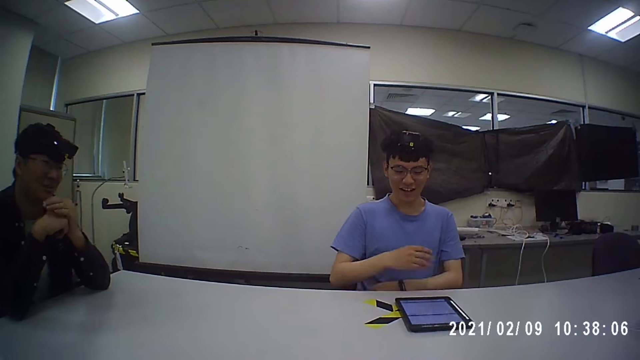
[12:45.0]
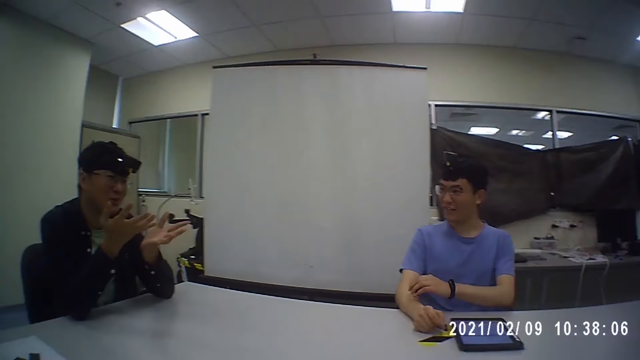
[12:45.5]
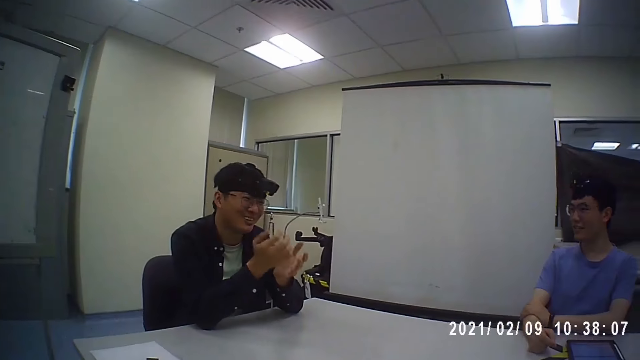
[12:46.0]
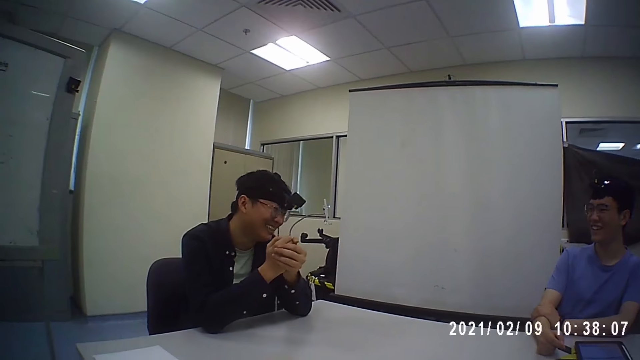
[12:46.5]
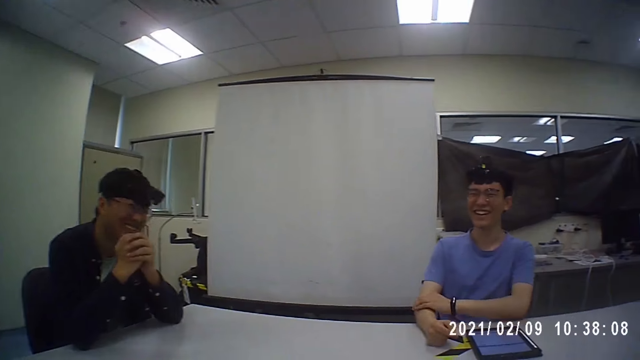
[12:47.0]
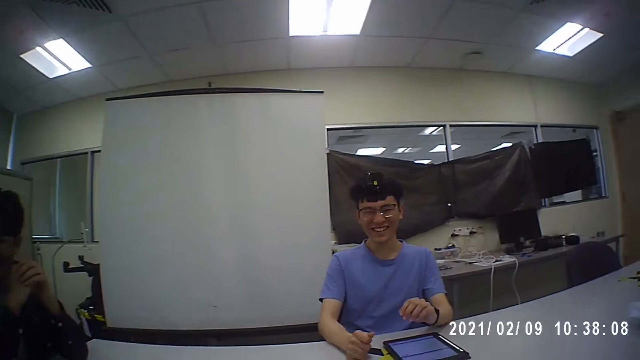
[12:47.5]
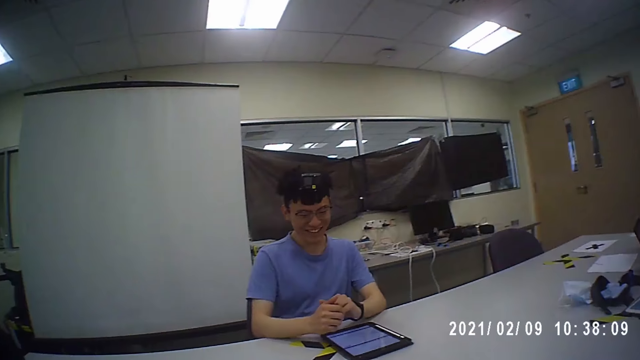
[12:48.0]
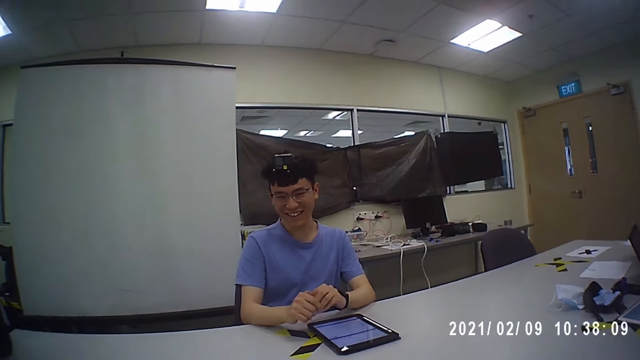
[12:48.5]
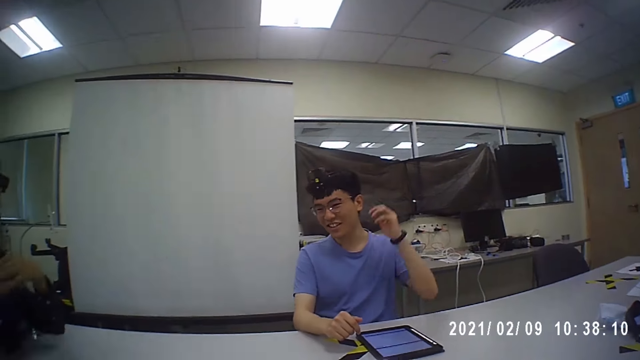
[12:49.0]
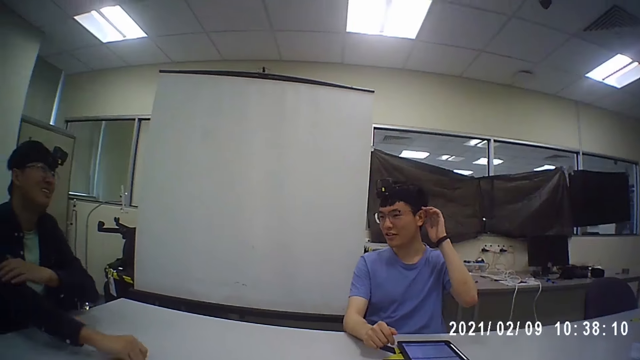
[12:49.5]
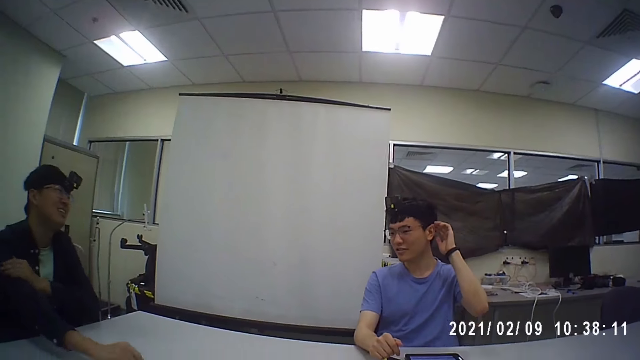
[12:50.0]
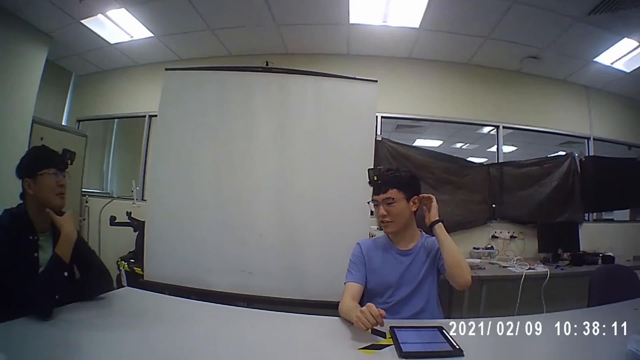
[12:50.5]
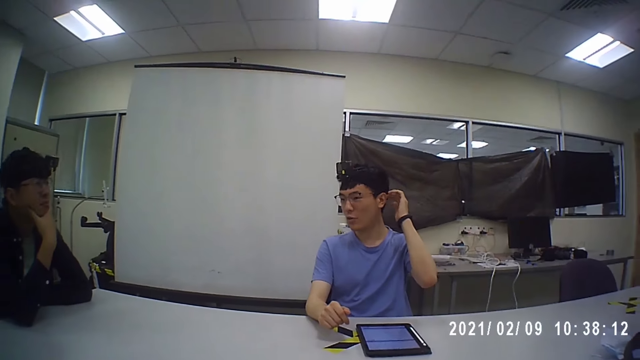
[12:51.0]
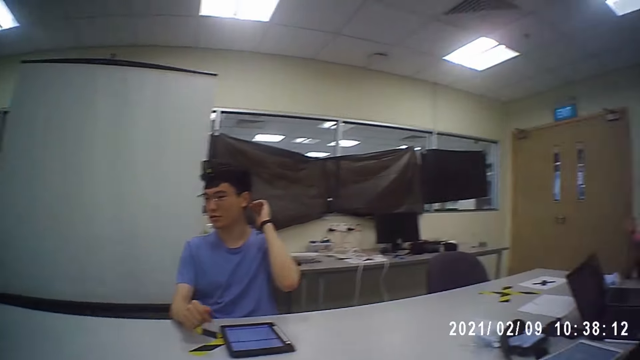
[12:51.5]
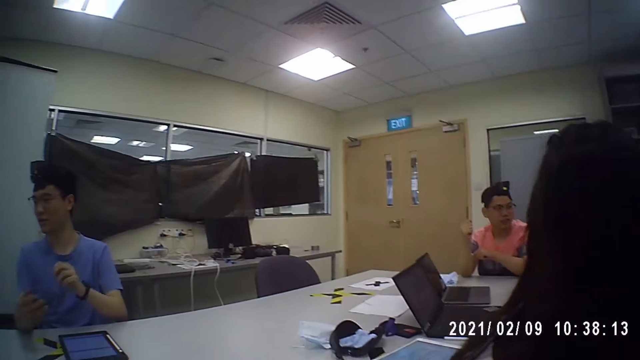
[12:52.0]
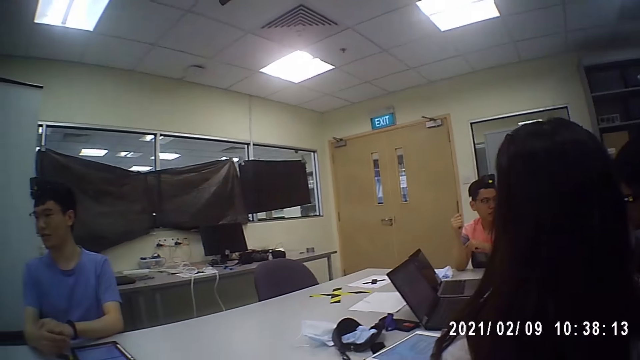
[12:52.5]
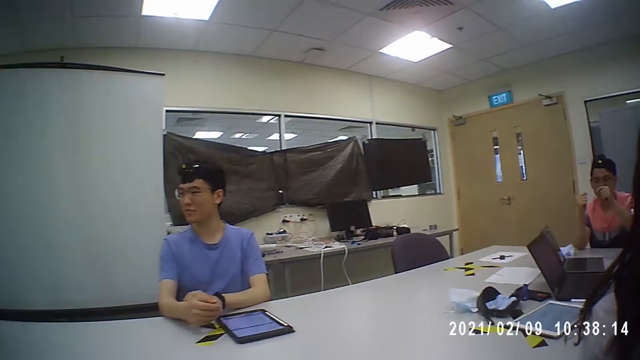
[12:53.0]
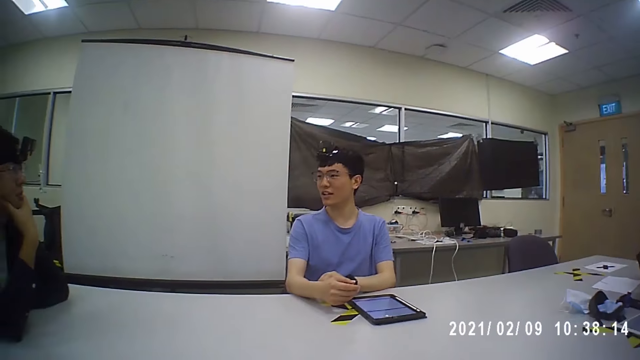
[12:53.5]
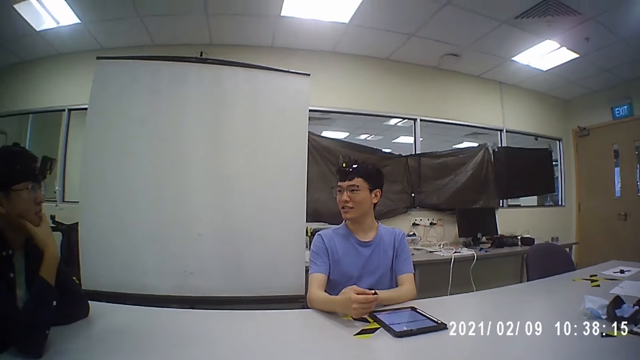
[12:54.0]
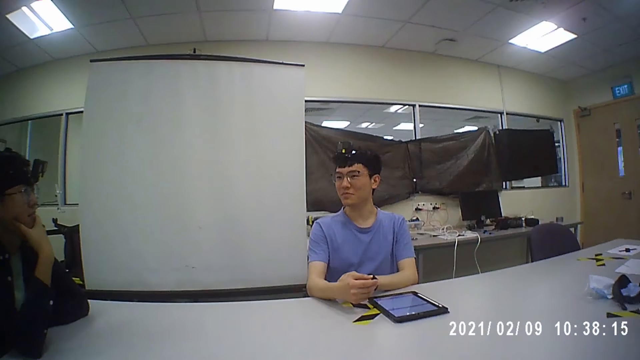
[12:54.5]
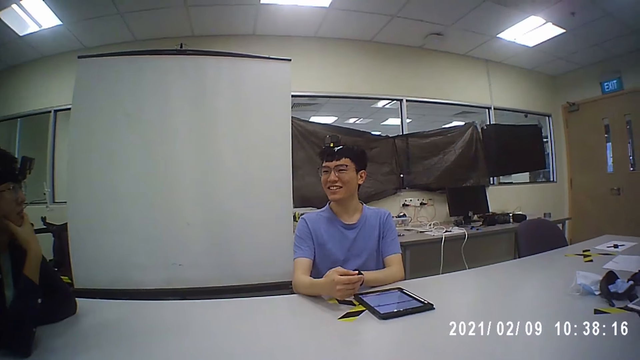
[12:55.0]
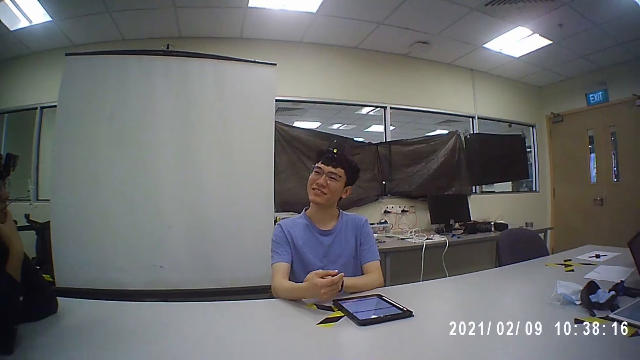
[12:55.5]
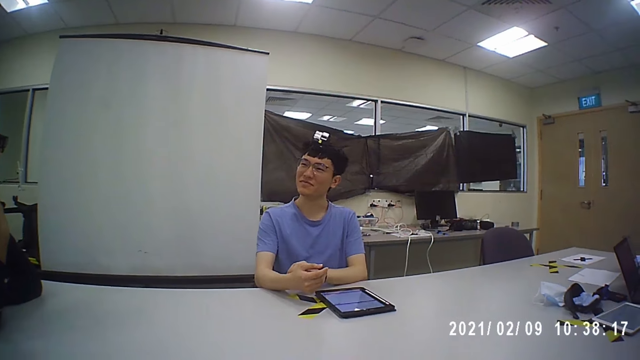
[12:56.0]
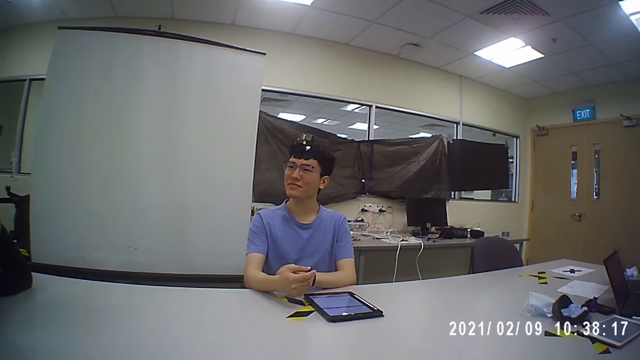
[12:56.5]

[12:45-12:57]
A man scratches his ear. Another man holds his chin. The camera wearer converses with the other man and the first man.

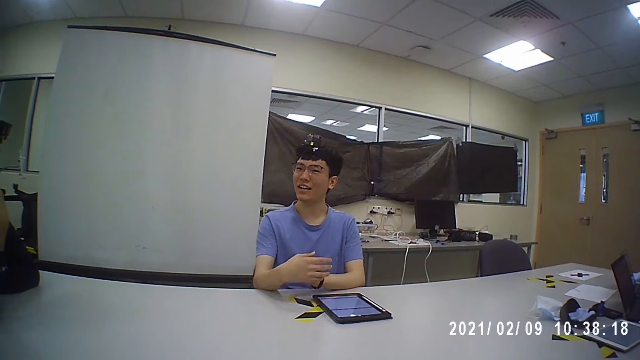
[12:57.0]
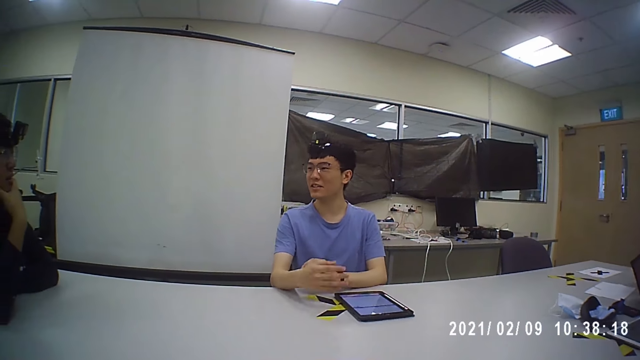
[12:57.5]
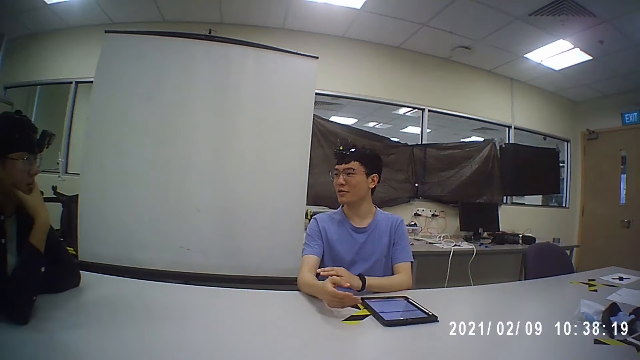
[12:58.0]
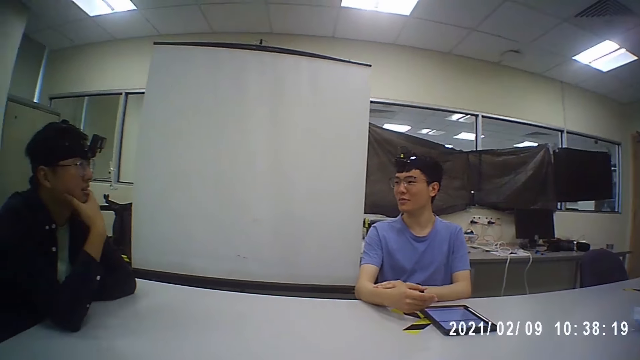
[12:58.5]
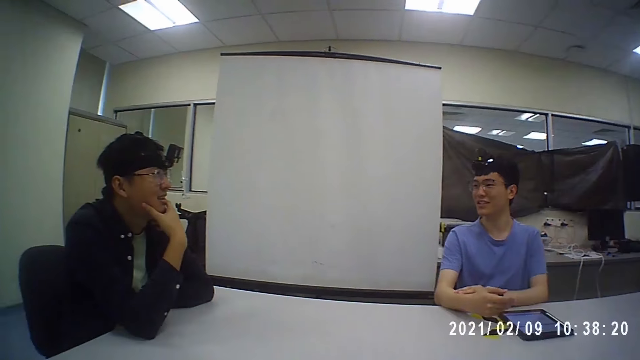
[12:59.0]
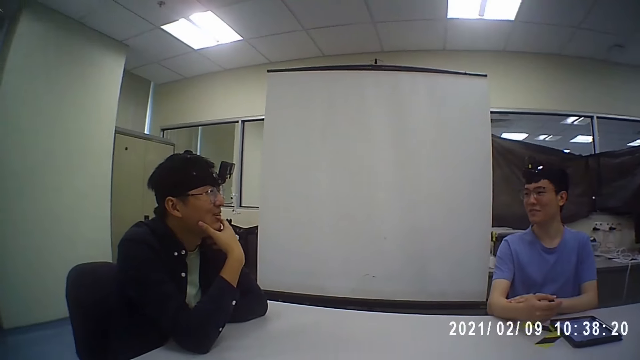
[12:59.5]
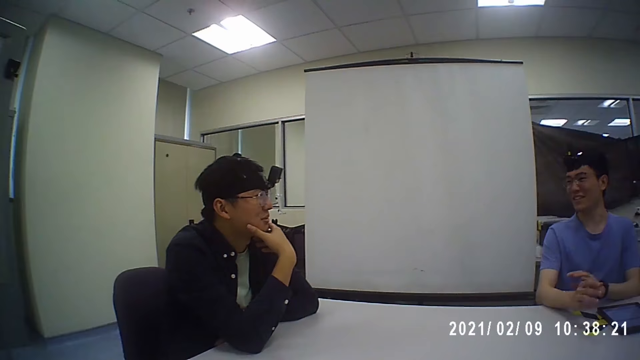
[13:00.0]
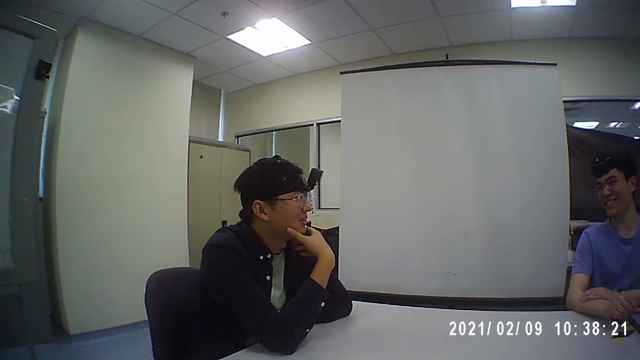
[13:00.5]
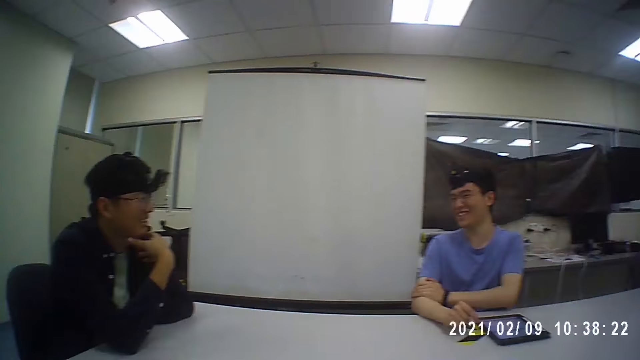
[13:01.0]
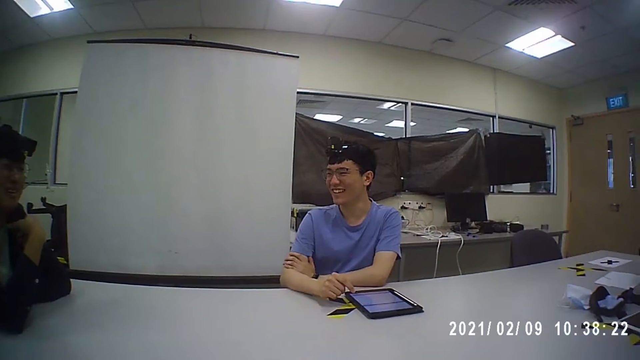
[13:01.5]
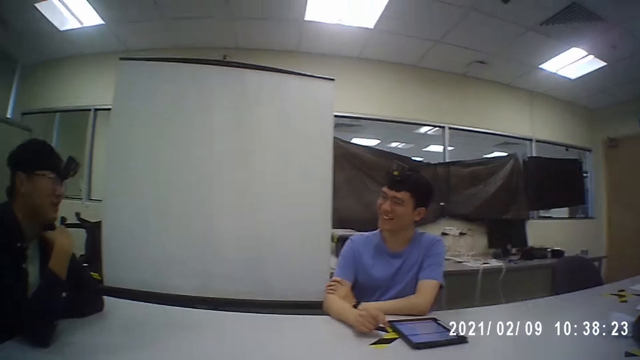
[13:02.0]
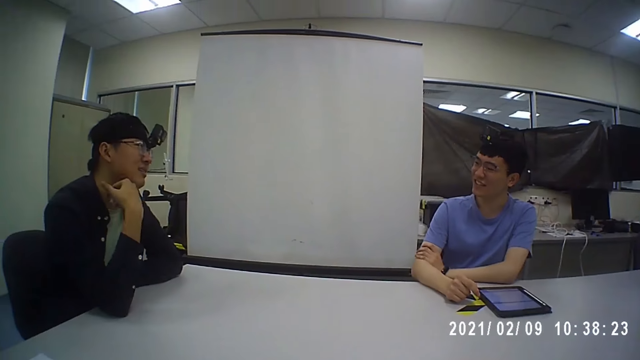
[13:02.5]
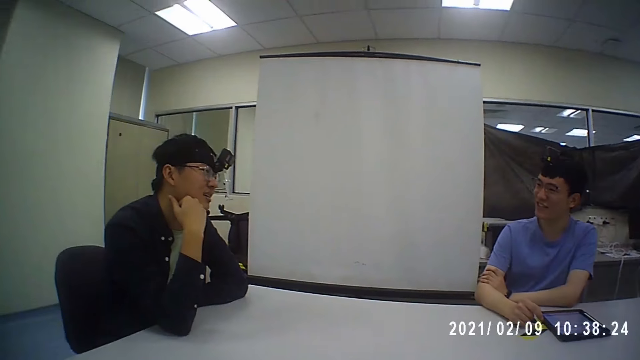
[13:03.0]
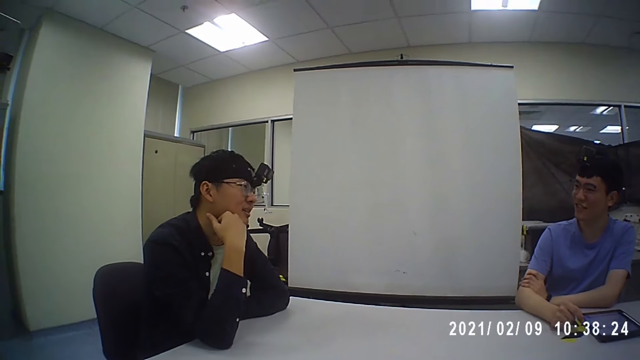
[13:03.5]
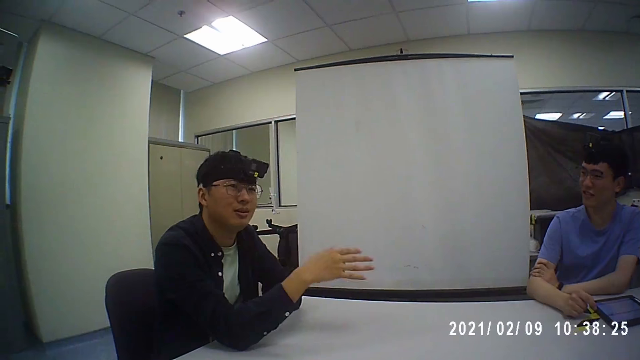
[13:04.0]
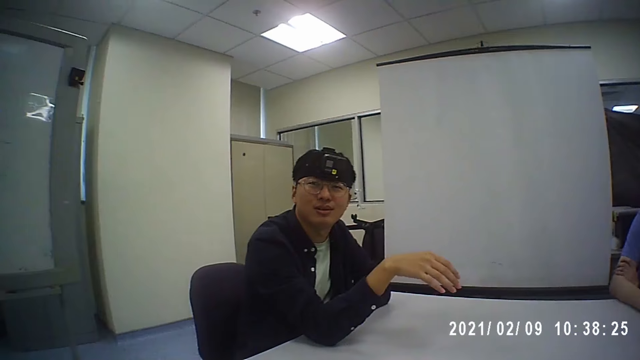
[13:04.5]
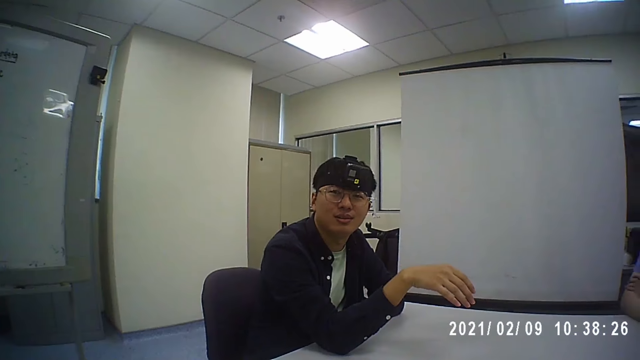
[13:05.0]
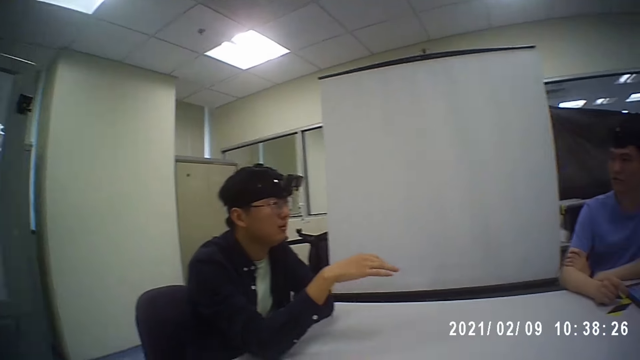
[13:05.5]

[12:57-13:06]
A man moves his hand.
